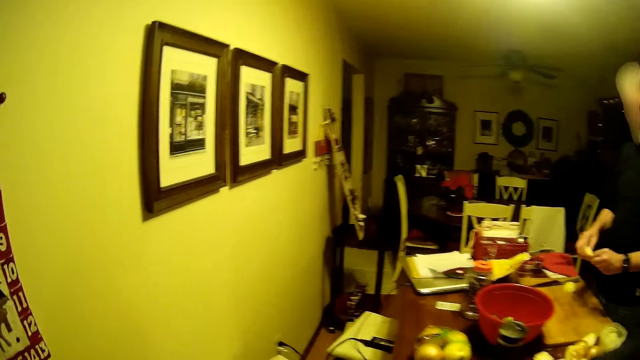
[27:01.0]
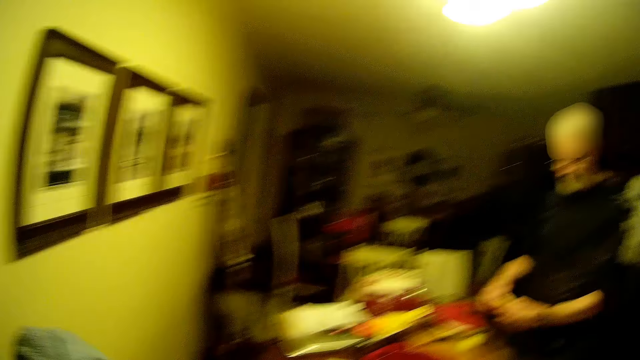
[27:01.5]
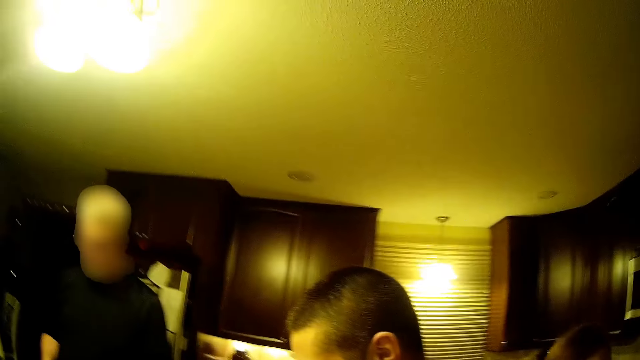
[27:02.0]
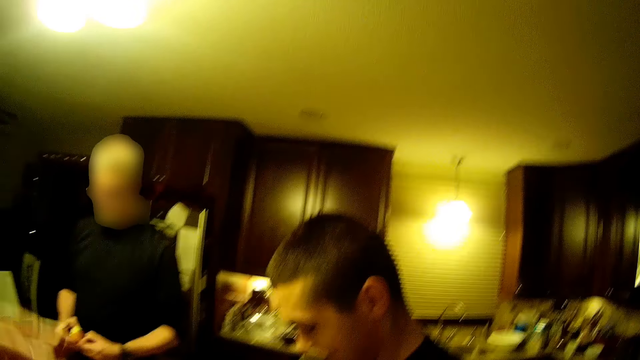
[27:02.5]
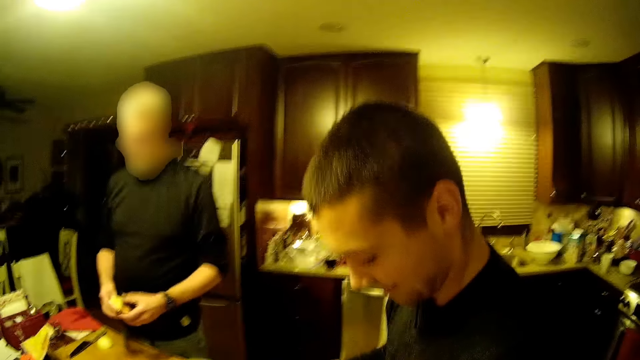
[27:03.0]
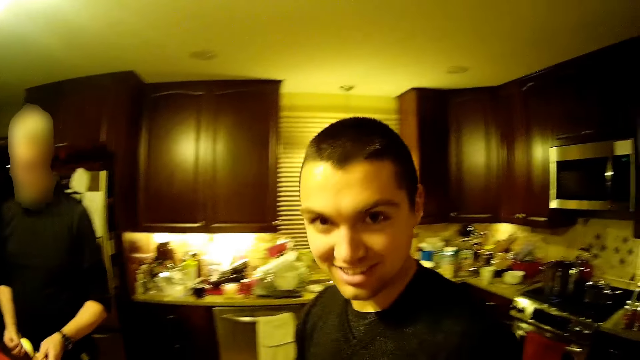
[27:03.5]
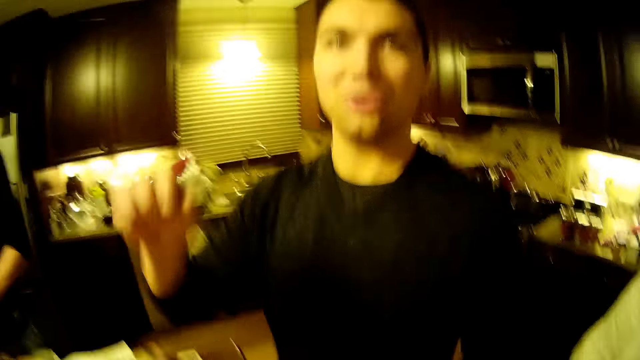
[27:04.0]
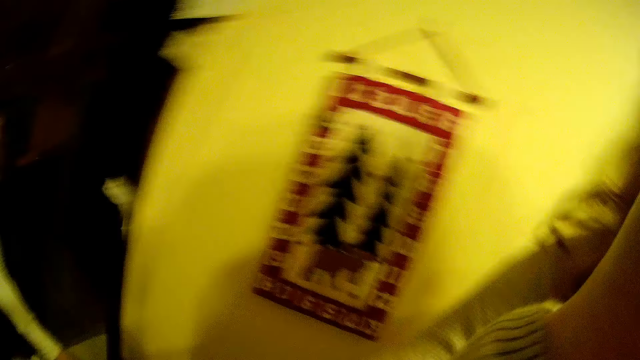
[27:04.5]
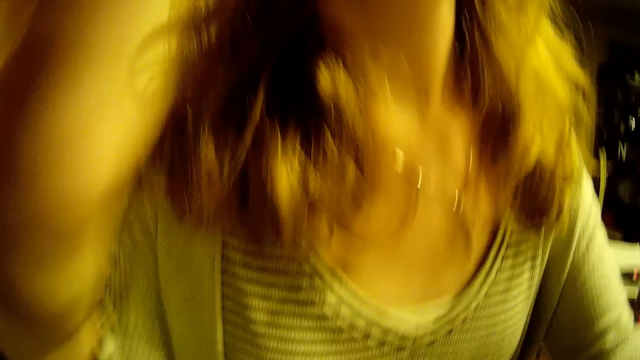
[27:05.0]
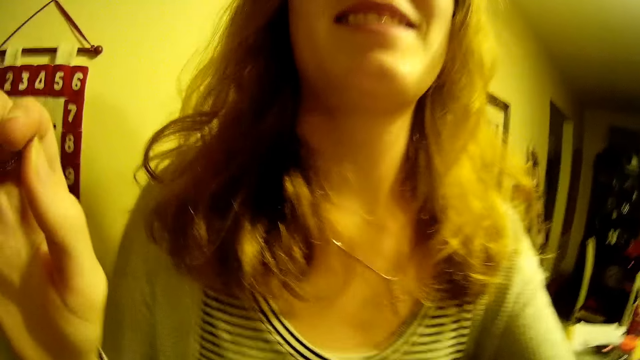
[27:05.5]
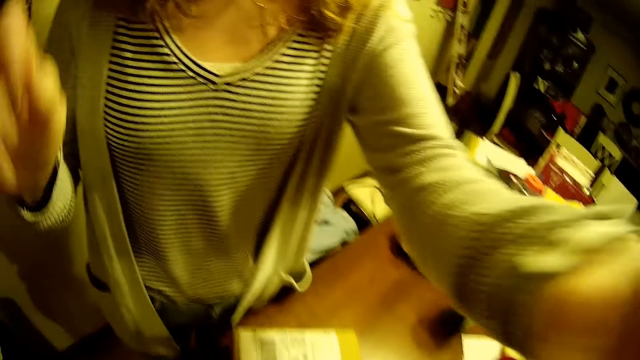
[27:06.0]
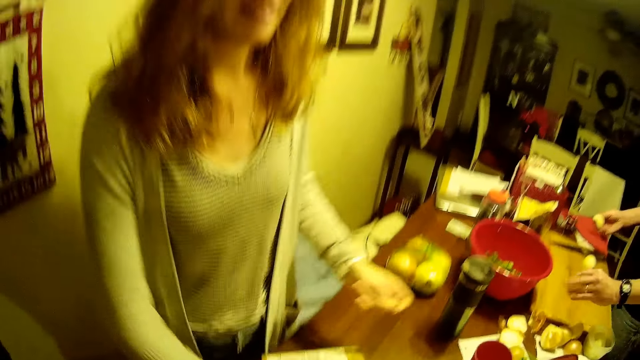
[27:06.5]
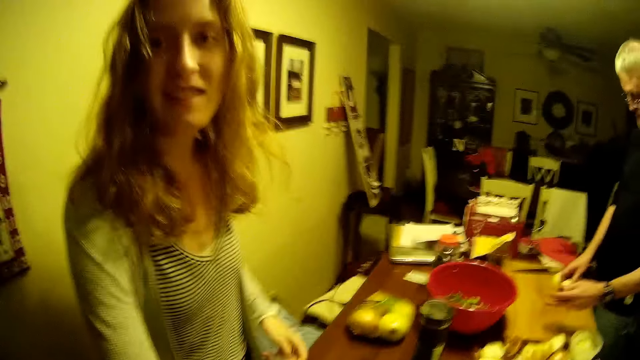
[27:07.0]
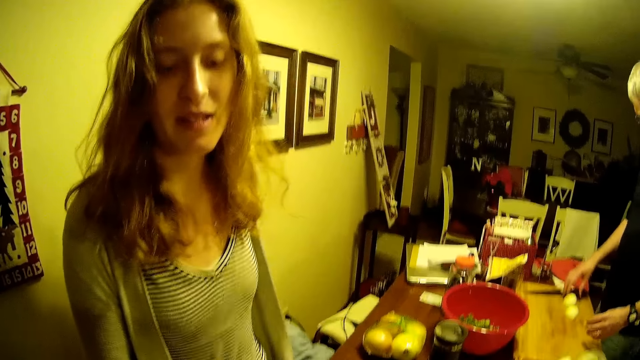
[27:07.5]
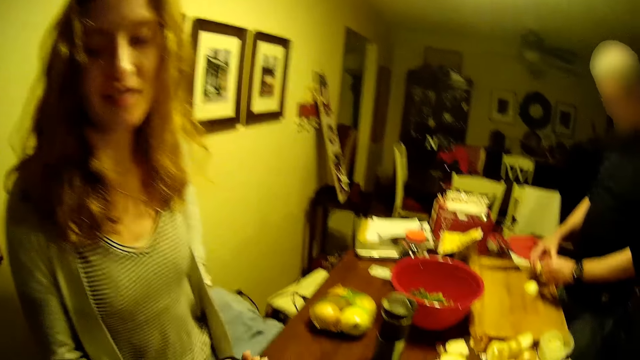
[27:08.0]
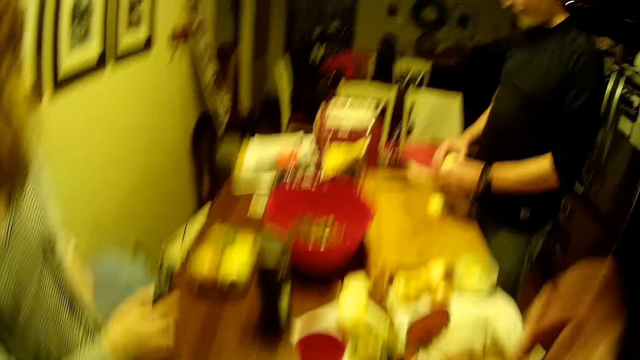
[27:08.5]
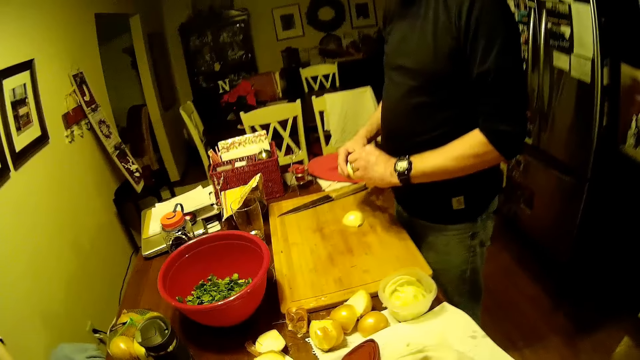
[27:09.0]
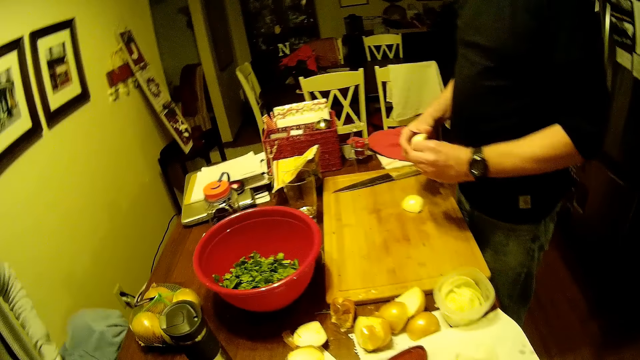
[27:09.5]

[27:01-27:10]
The camera wearer walks around the house. They converse with a woman. They stare around the house.

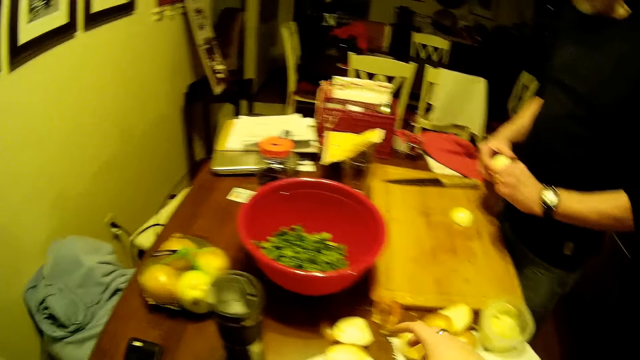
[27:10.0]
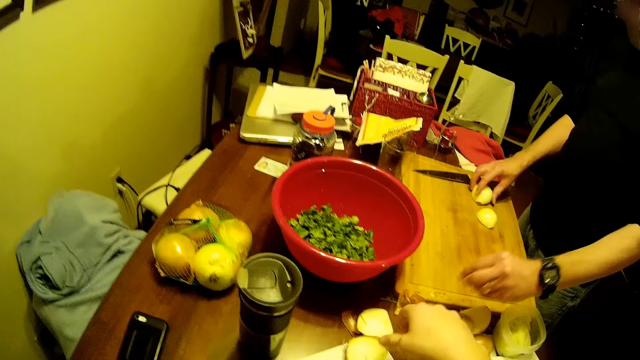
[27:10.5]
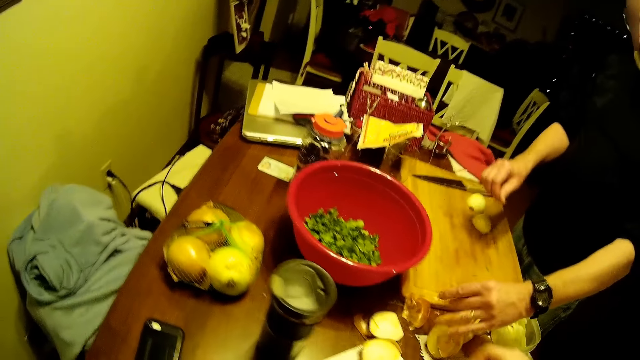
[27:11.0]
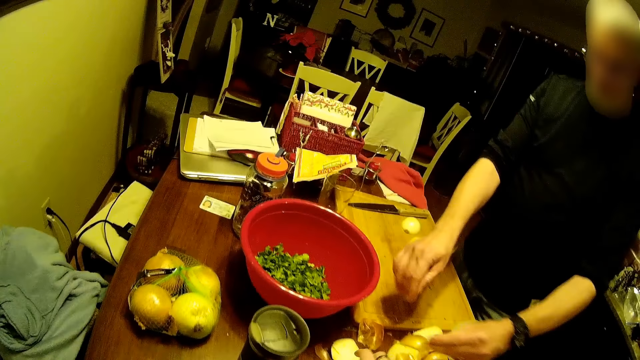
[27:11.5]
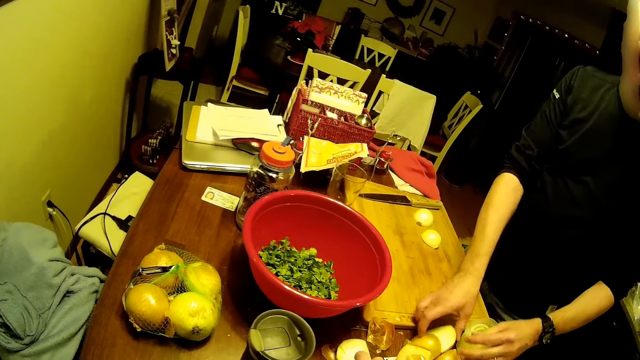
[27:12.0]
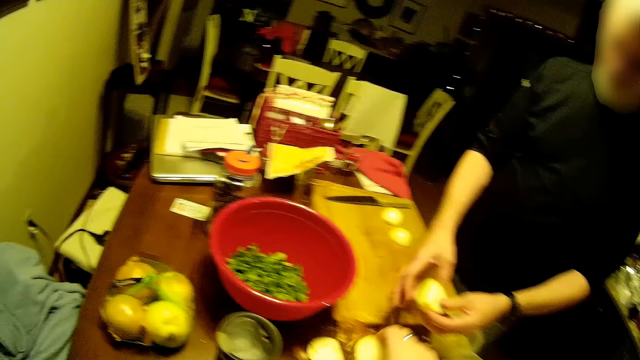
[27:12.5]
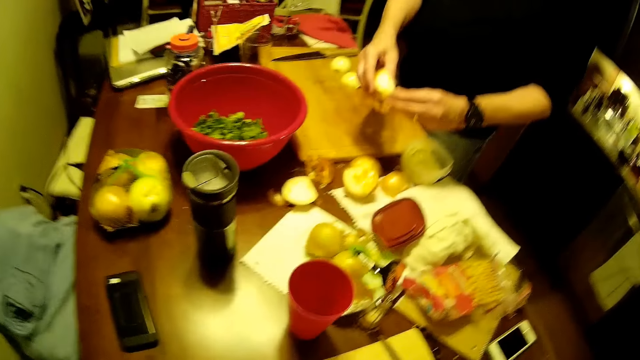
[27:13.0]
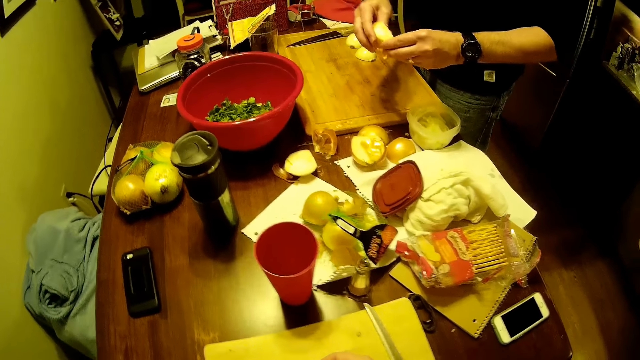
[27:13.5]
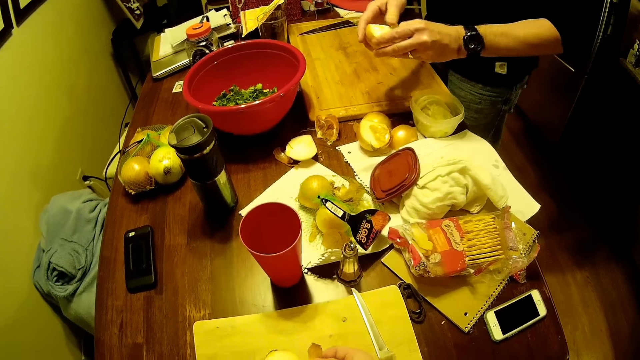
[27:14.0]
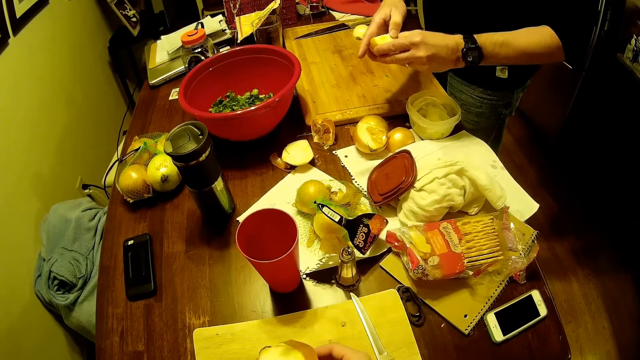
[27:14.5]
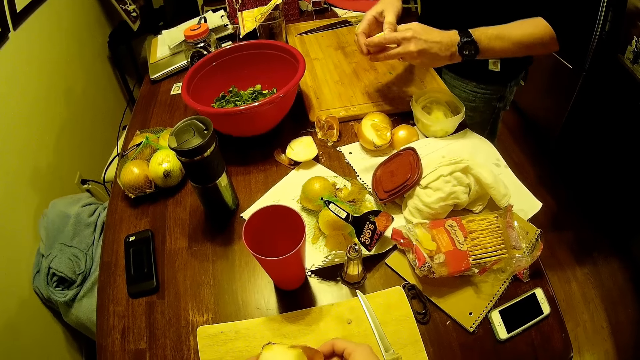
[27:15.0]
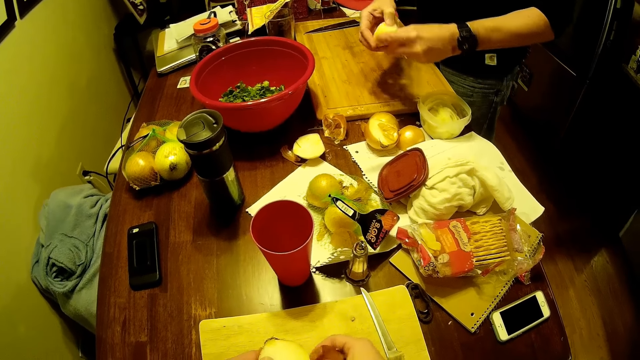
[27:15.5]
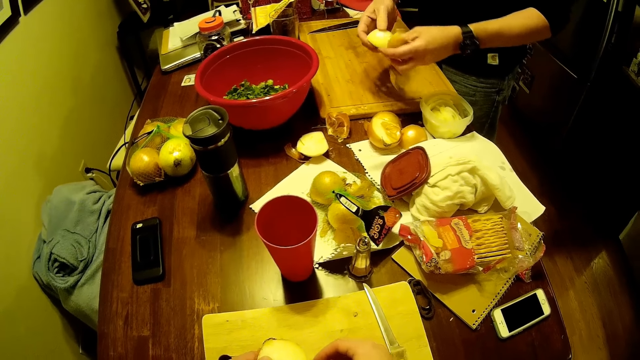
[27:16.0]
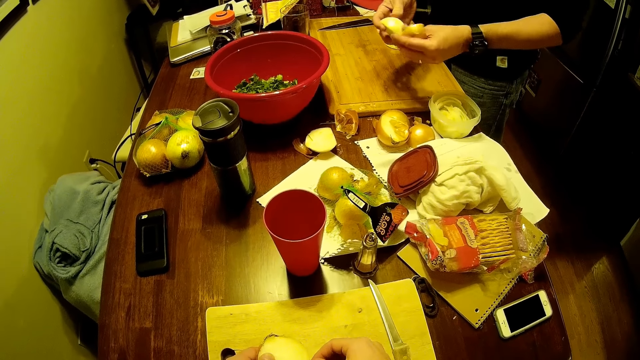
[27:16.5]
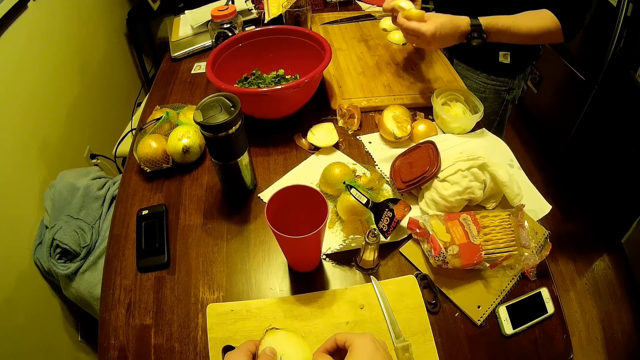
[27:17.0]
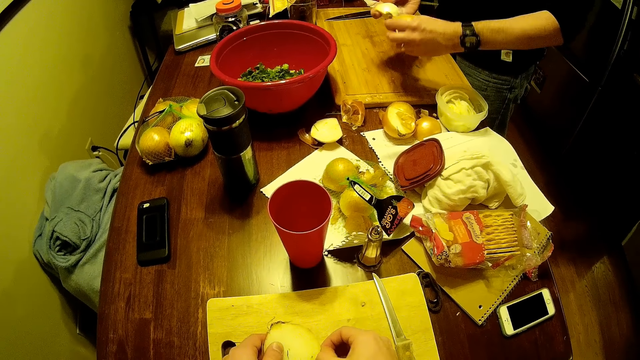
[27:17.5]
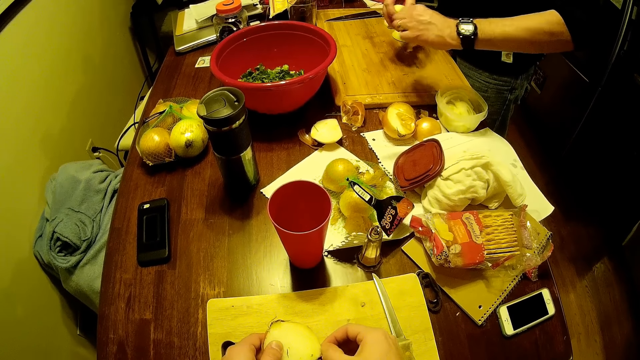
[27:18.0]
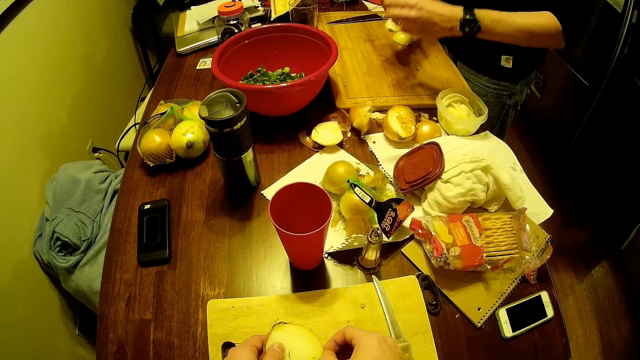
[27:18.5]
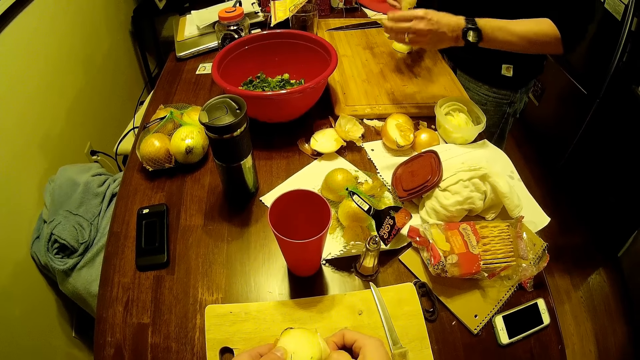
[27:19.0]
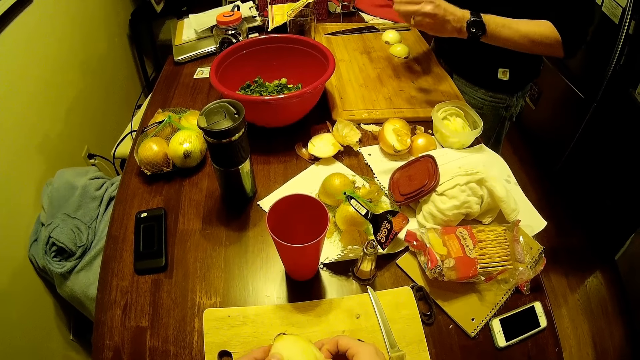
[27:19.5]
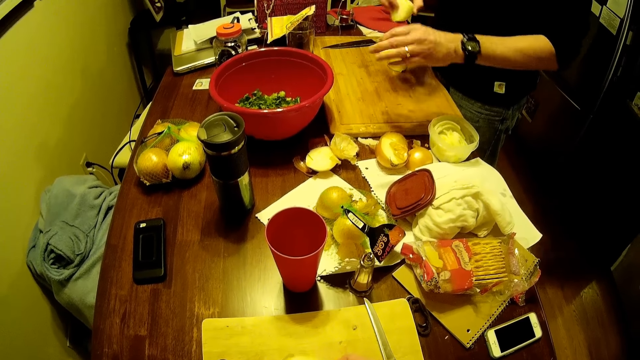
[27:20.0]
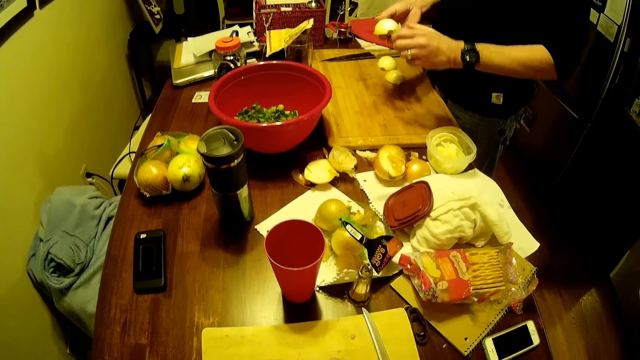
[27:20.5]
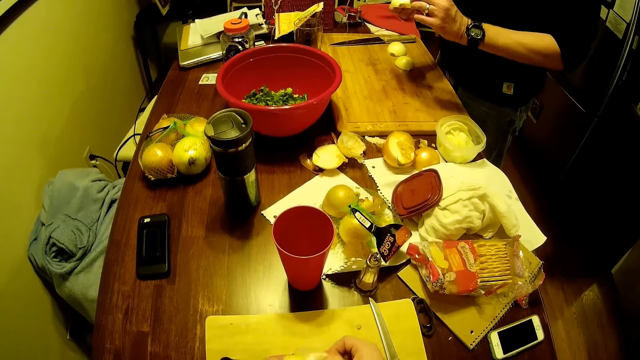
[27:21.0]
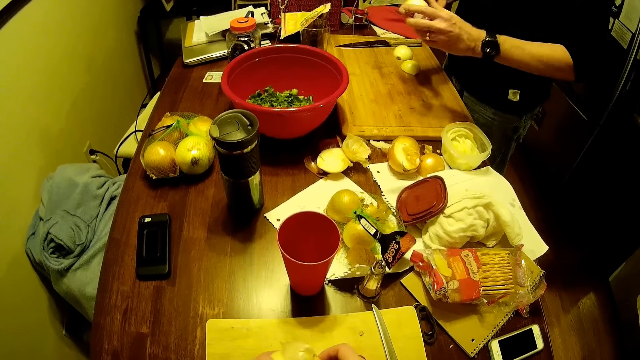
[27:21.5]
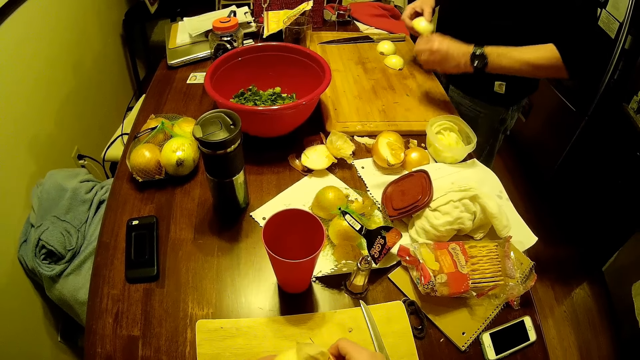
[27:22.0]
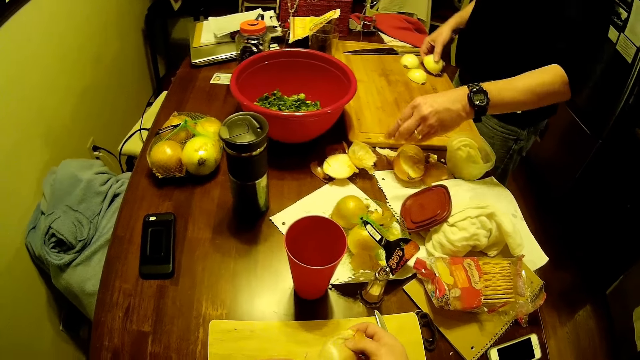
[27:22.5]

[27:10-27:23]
The camera wearer stares at the table. A man peels the fruit on the table. The camera wearer peels fruit on the table. The man peels the onion.
